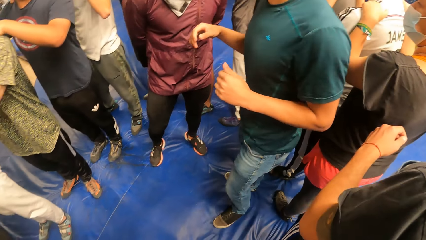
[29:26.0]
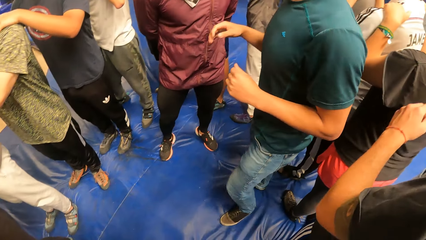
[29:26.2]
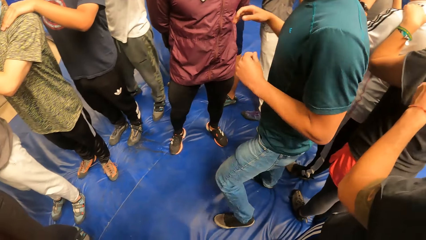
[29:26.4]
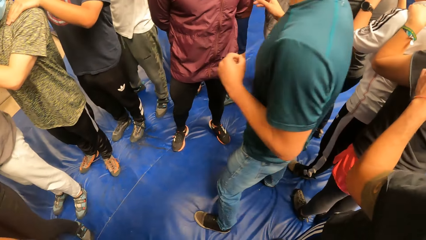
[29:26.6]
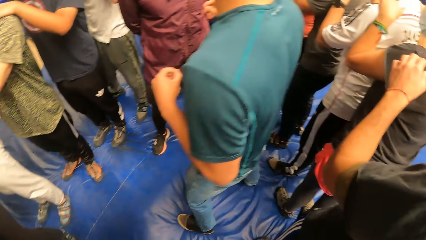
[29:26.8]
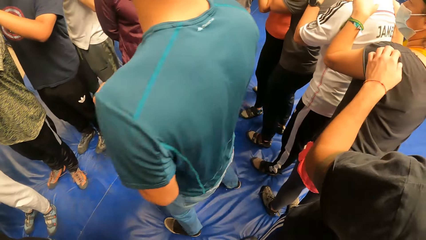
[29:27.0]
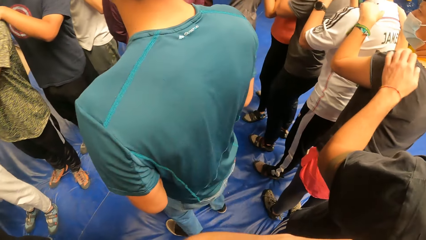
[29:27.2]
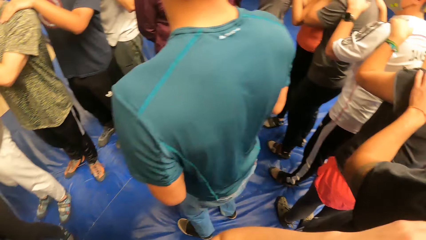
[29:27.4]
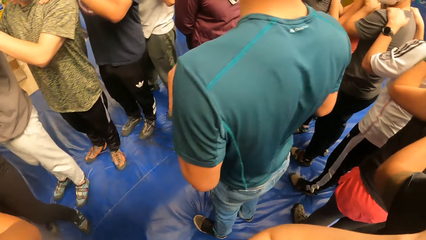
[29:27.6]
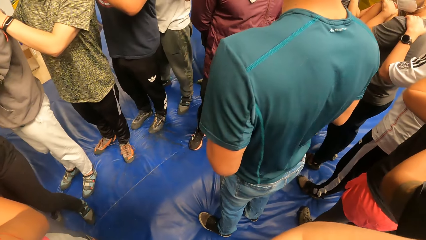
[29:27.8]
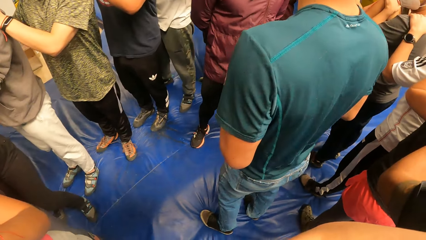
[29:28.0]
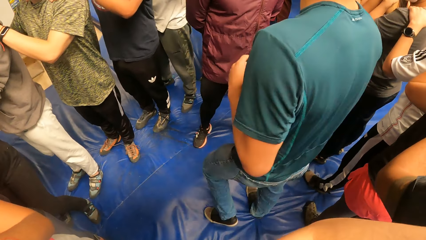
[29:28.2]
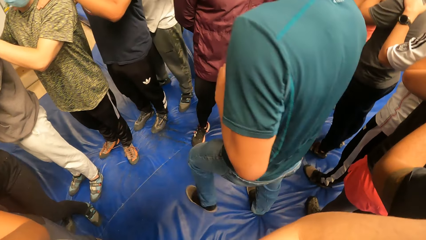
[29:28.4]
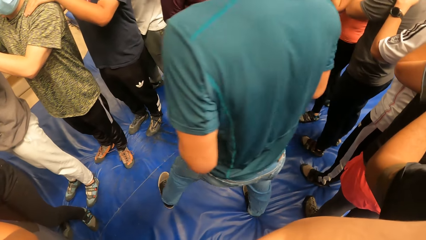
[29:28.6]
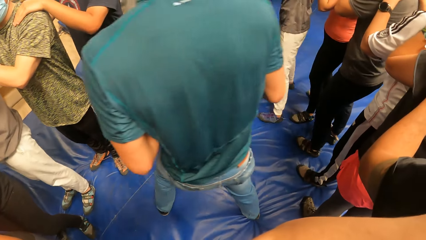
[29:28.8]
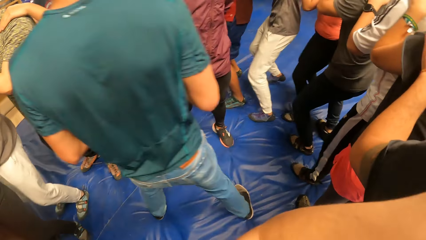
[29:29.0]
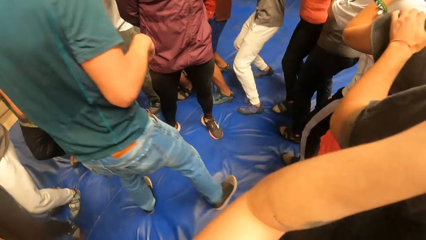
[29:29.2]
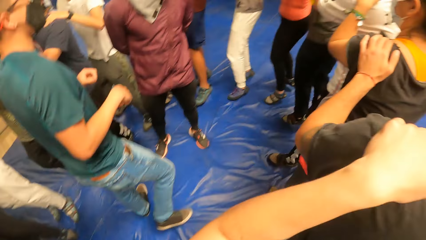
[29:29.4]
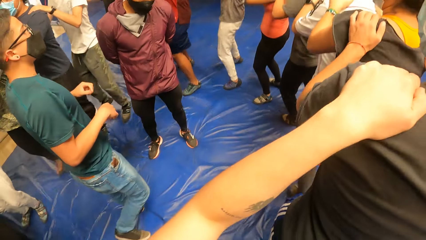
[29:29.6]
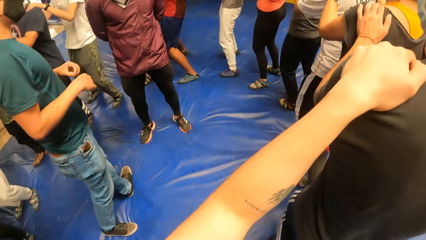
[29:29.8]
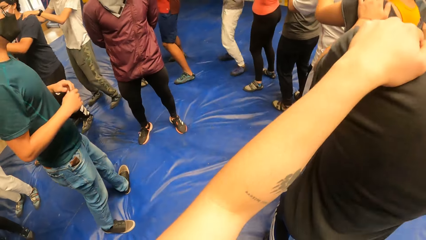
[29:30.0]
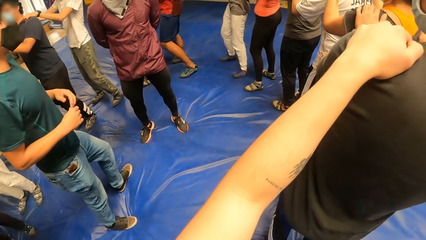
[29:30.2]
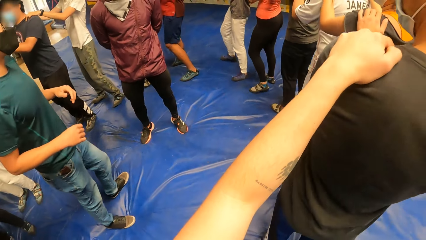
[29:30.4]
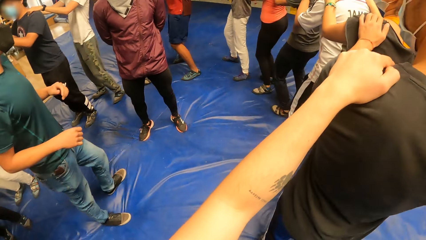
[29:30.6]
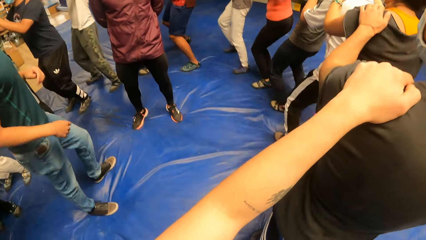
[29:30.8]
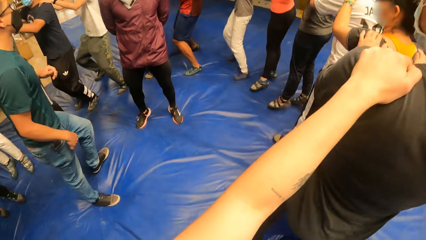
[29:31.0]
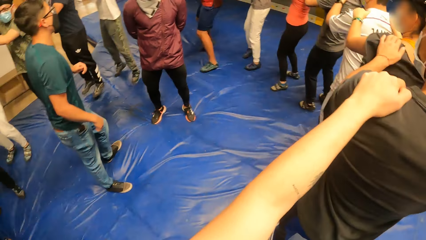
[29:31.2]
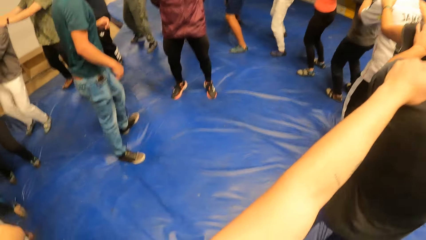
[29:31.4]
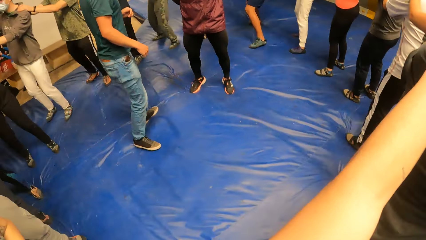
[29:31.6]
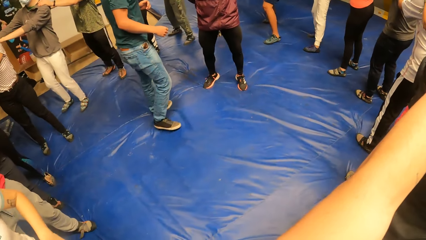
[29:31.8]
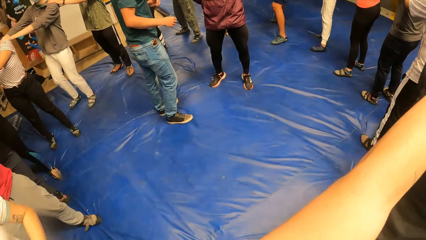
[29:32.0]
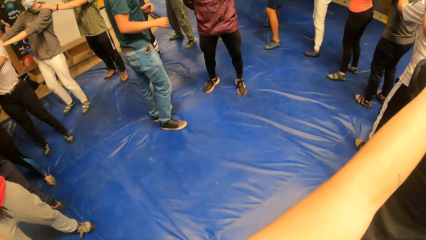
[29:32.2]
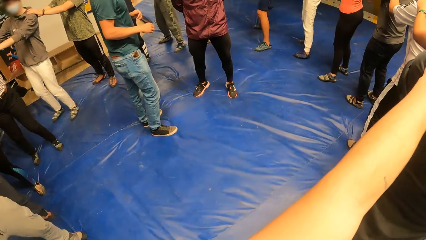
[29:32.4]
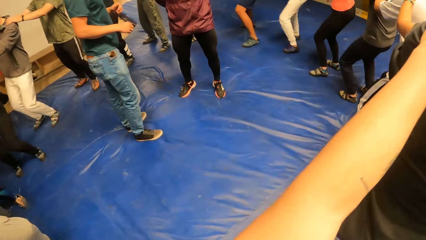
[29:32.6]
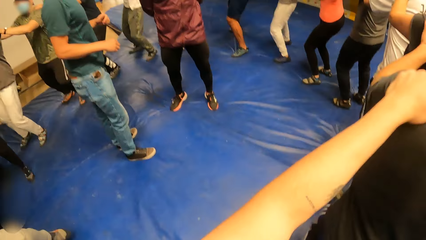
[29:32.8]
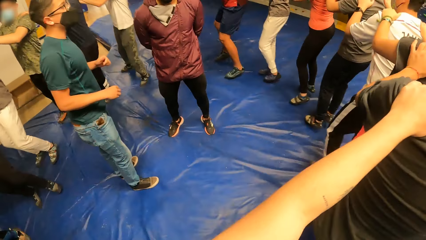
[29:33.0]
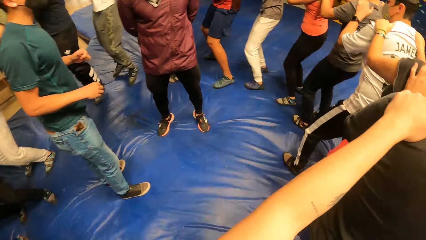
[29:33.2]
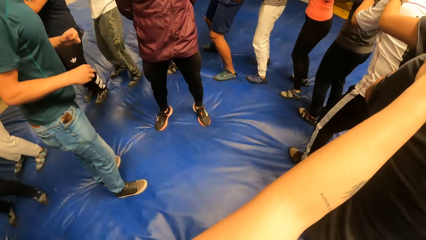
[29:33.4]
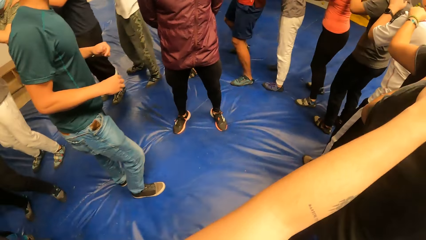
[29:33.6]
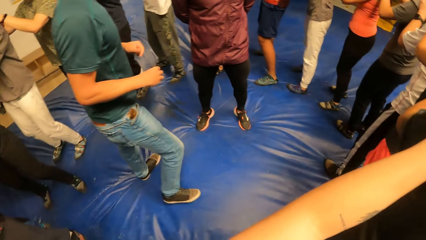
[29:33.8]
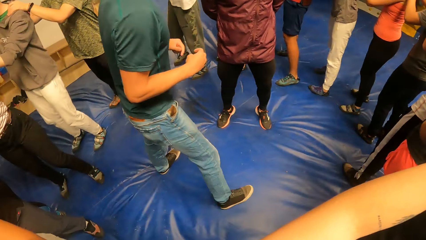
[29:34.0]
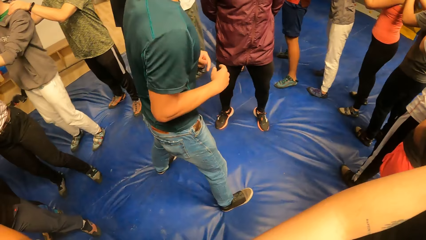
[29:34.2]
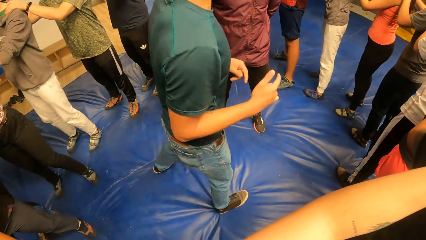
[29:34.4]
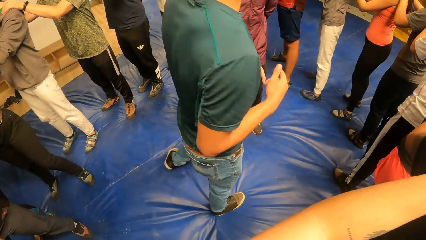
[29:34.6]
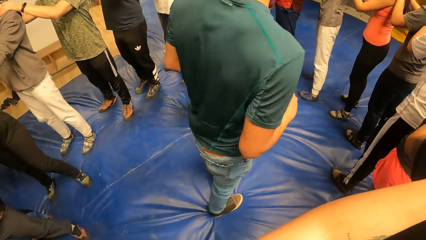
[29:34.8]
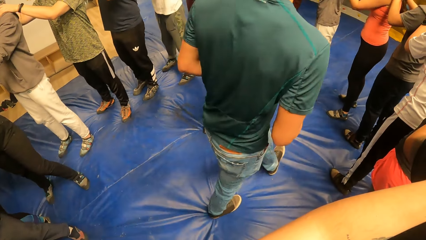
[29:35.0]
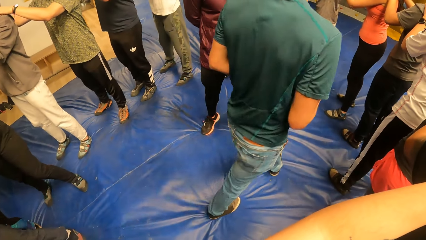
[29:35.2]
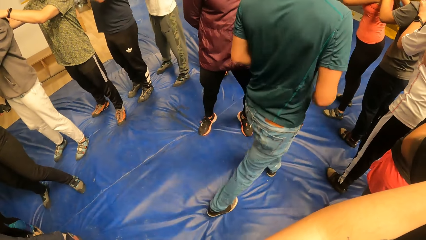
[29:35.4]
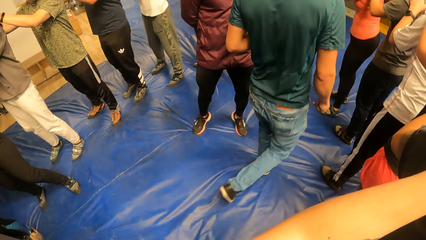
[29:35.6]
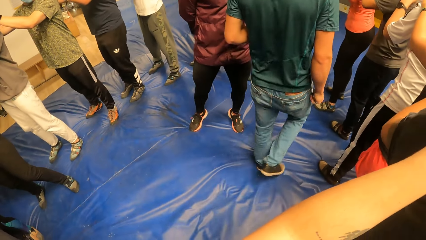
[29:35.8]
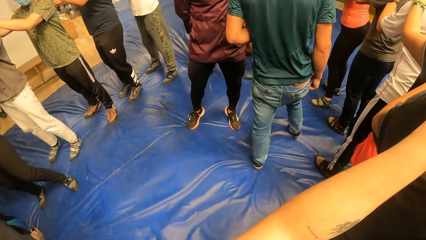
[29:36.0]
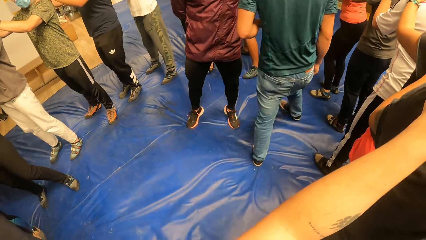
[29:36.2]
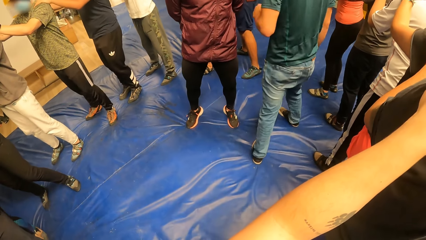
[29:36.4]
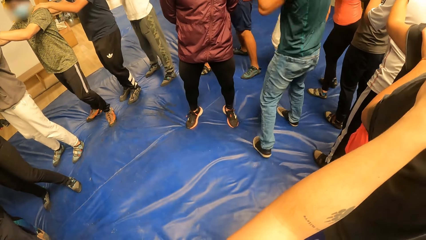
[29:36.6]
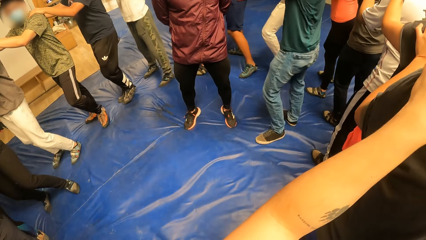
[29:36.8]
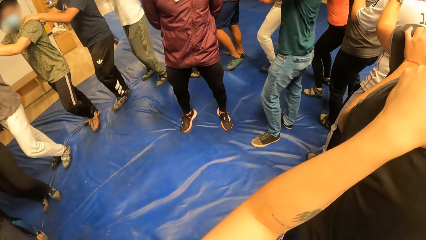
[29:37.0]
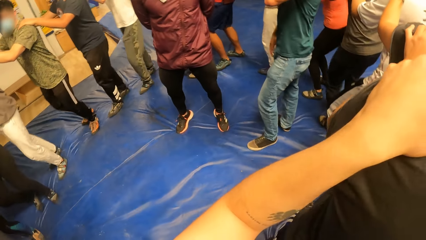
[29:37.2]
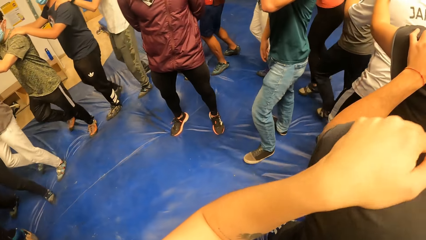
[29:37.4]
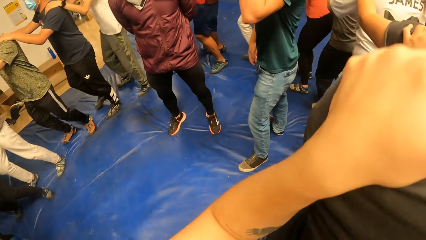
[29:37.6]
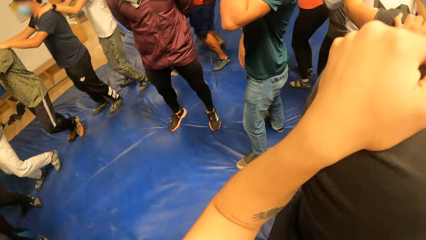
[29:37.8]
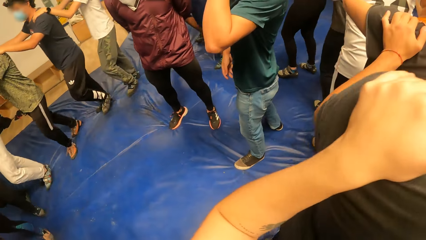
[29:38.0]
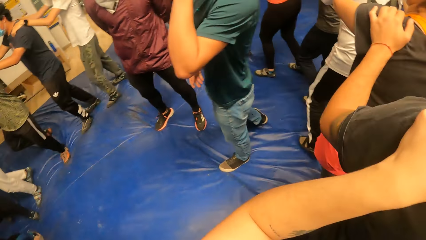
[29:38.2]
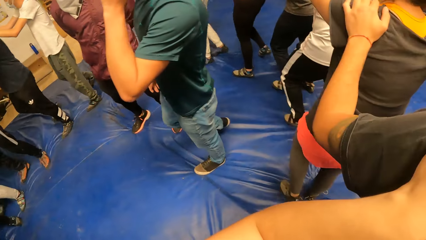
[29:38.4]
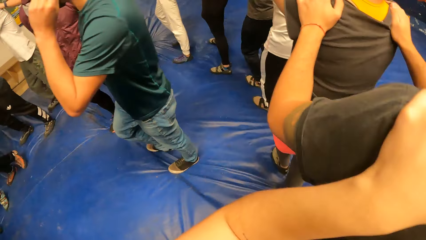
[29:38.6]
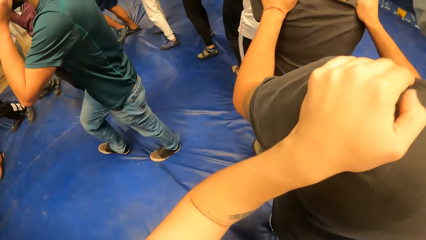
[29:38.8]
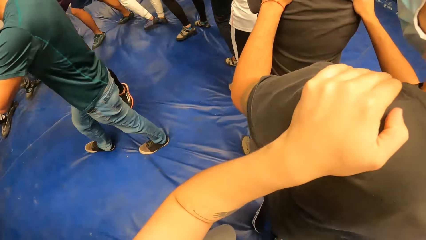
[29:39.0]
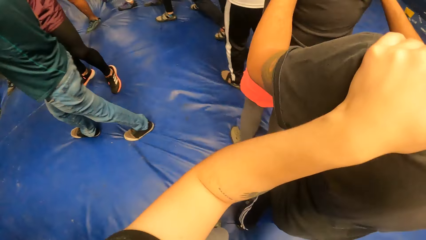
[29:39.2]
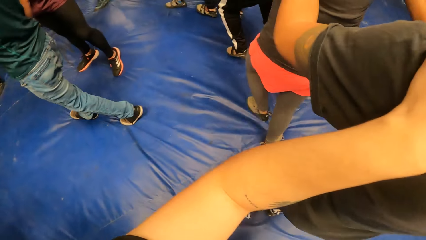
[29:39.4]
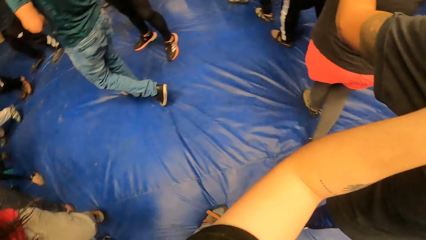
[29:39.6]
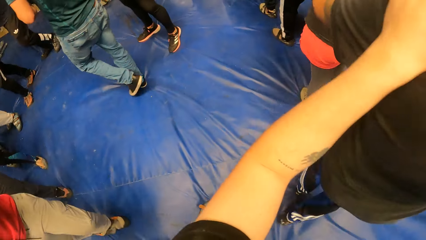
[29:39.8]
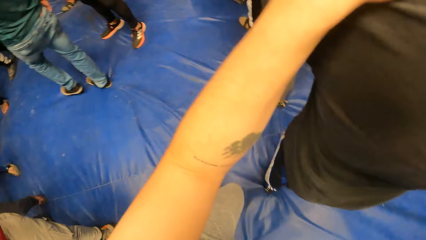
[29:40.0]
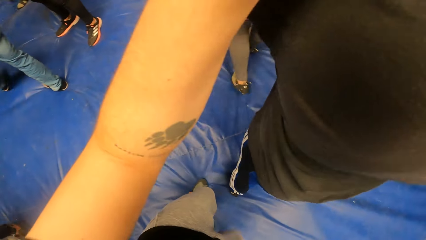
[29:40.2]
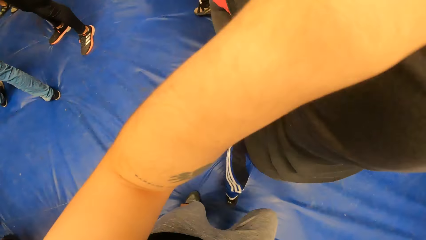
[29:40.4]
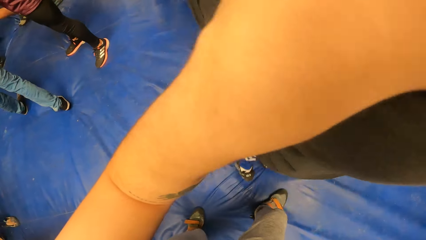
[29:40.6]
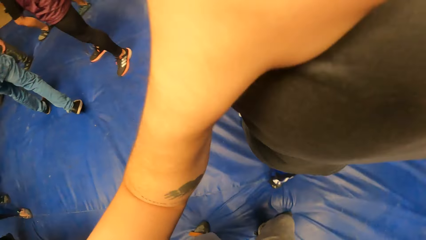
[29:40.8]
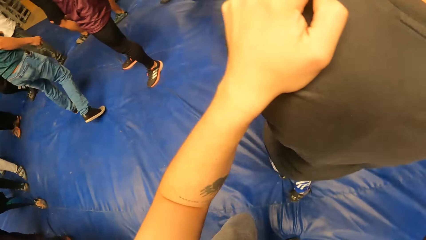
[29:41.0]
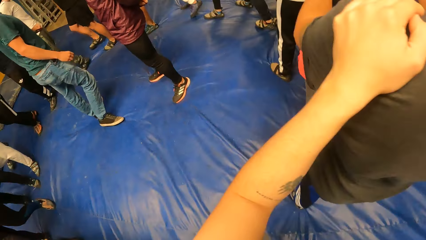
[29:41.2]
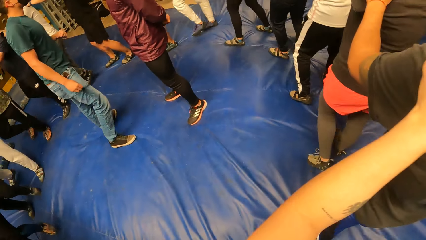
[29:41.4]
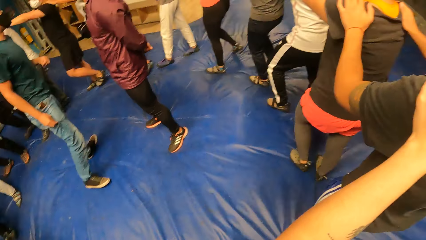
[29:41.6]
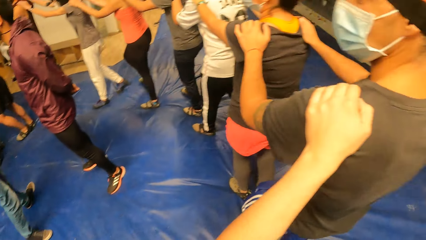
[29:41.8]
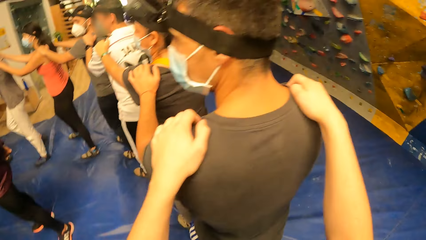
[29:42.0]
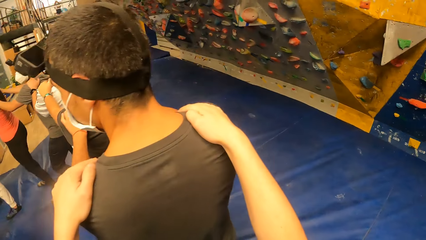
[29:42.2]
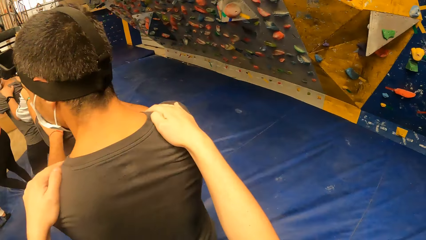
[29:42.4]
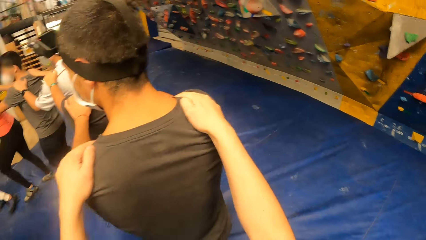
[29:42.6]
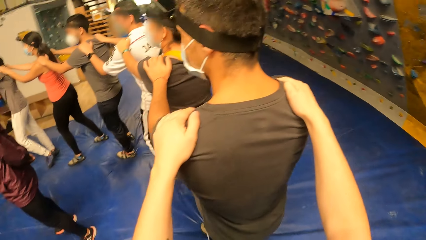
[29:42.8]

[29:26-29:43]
The camera wearer jumps on the exercise mat. A man walks around the room. The camera wearer walks on the exercise mat.
